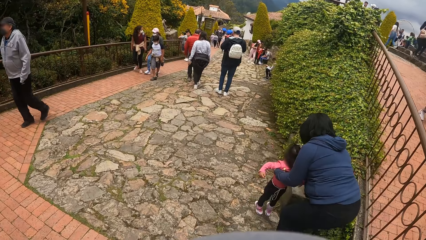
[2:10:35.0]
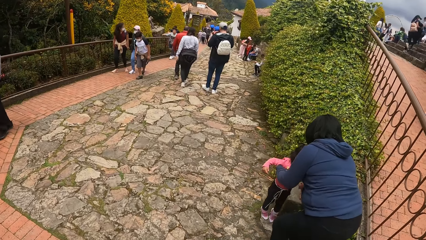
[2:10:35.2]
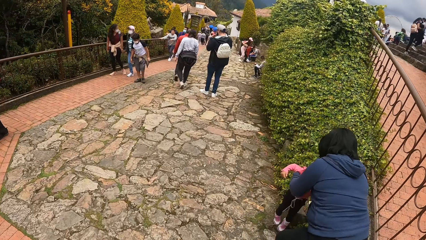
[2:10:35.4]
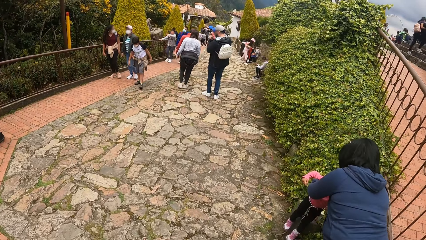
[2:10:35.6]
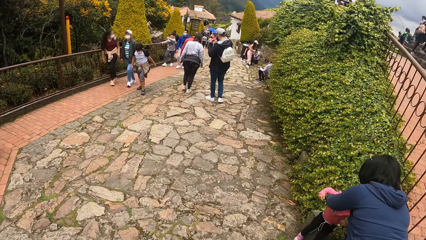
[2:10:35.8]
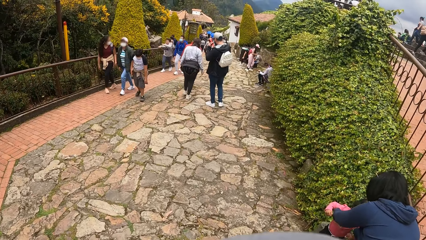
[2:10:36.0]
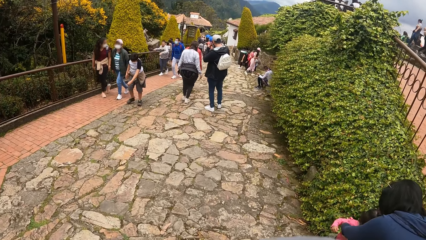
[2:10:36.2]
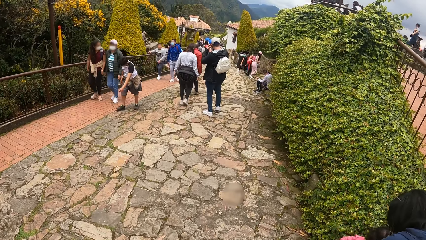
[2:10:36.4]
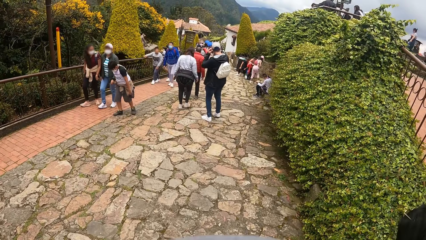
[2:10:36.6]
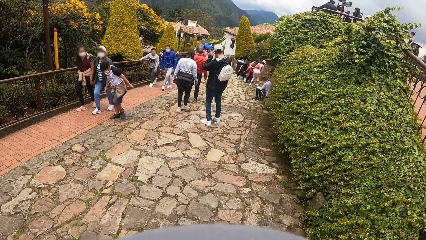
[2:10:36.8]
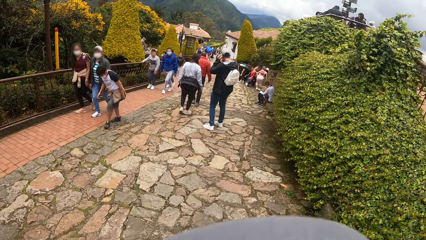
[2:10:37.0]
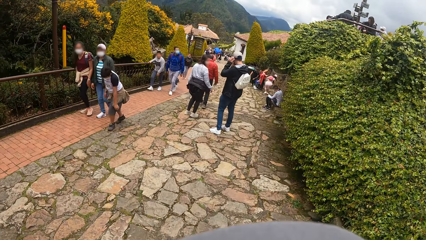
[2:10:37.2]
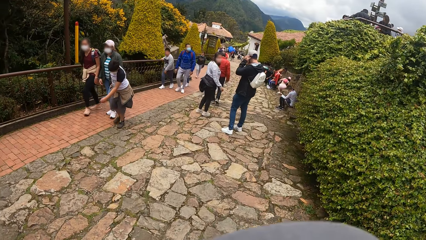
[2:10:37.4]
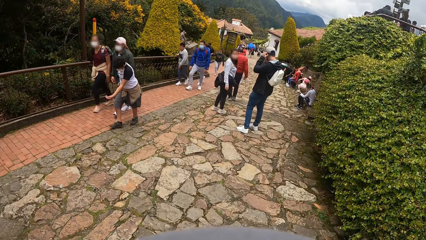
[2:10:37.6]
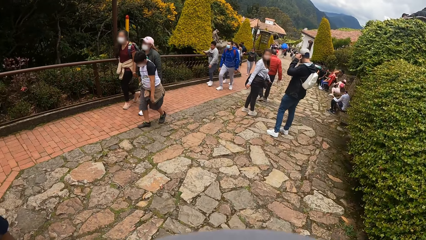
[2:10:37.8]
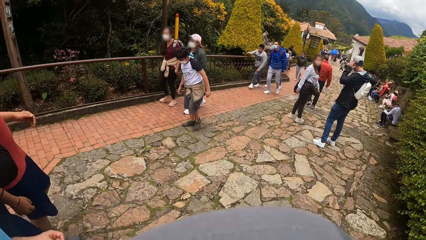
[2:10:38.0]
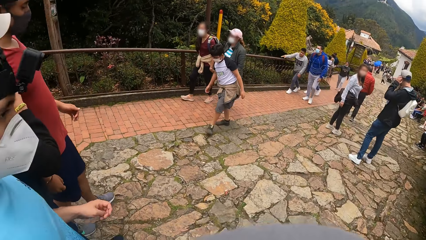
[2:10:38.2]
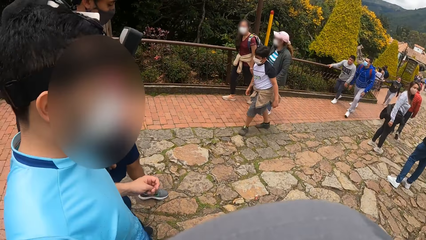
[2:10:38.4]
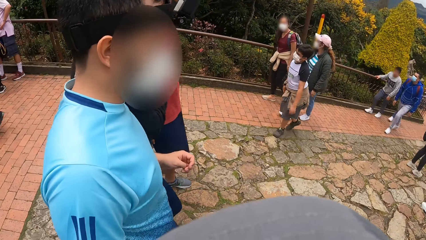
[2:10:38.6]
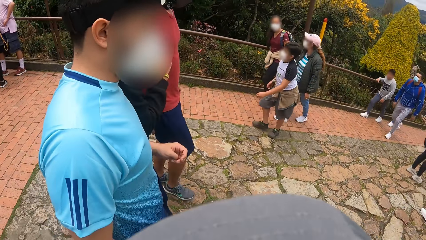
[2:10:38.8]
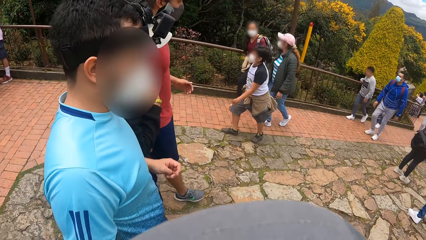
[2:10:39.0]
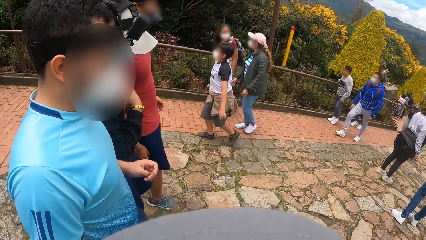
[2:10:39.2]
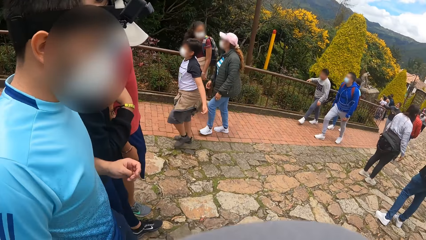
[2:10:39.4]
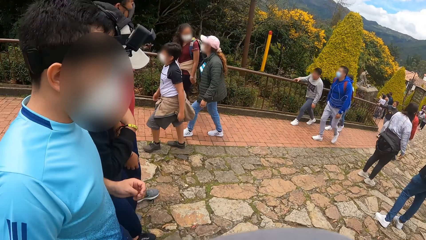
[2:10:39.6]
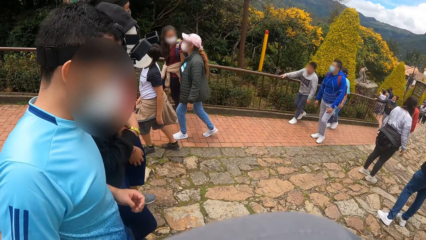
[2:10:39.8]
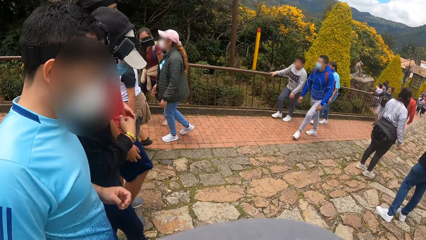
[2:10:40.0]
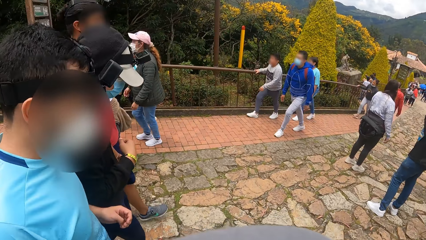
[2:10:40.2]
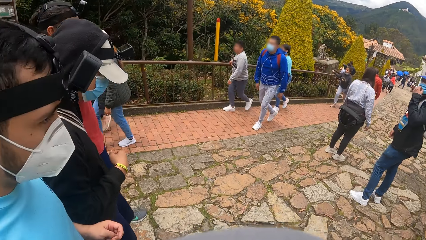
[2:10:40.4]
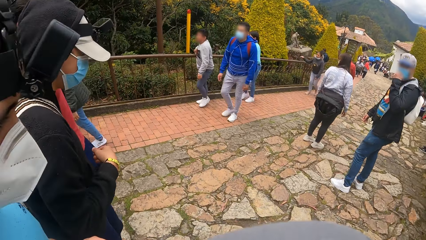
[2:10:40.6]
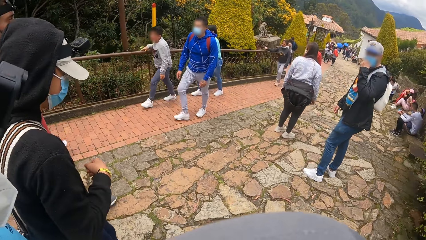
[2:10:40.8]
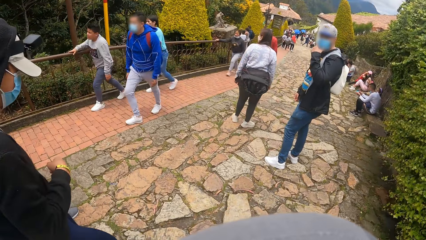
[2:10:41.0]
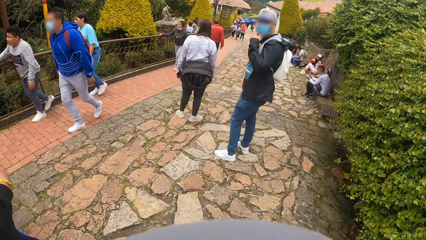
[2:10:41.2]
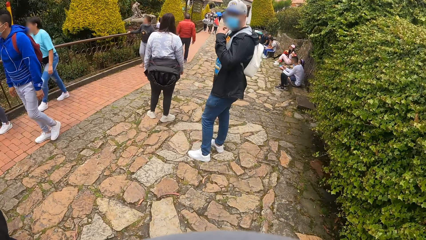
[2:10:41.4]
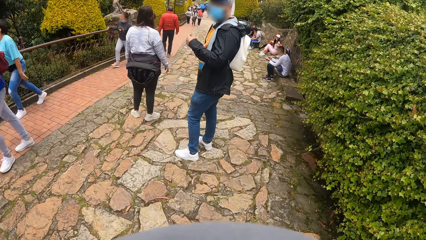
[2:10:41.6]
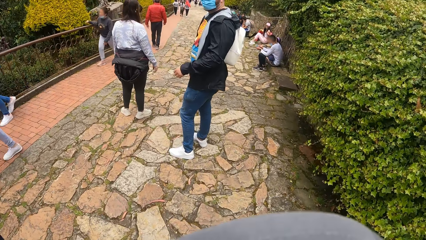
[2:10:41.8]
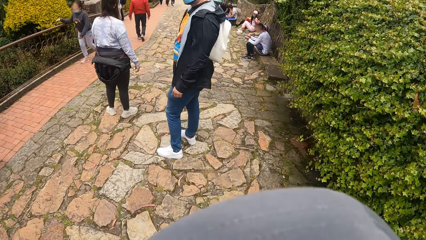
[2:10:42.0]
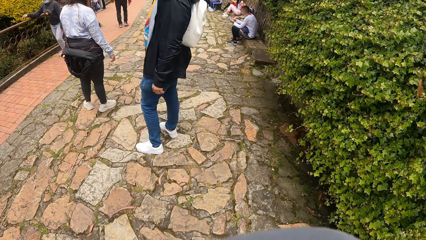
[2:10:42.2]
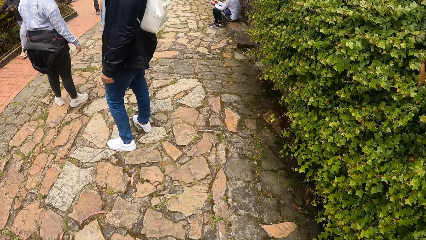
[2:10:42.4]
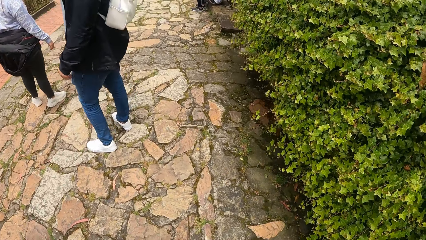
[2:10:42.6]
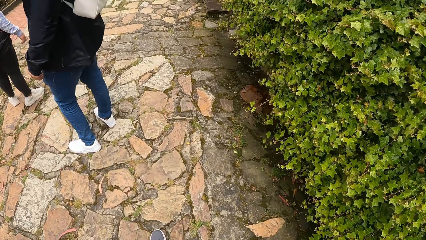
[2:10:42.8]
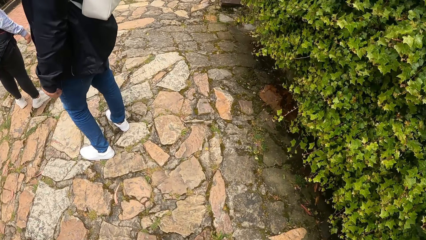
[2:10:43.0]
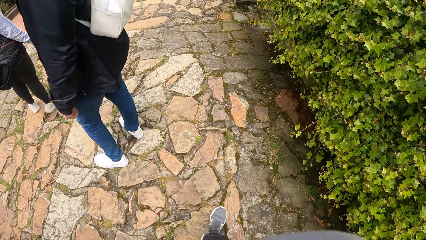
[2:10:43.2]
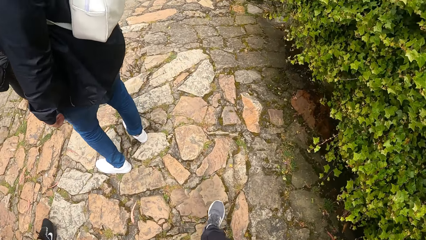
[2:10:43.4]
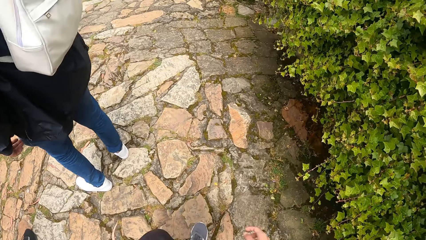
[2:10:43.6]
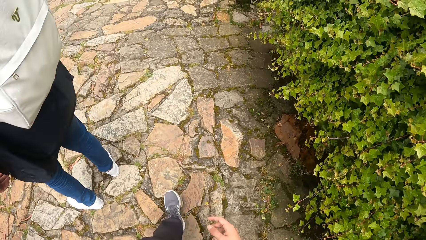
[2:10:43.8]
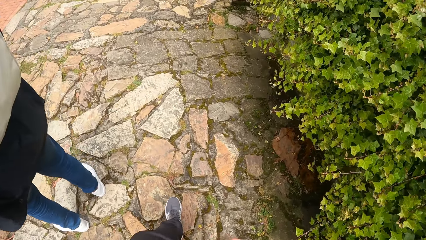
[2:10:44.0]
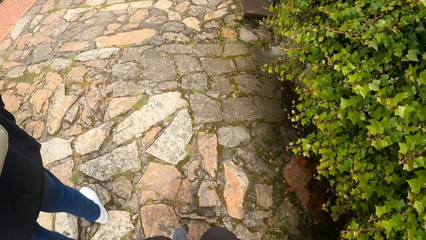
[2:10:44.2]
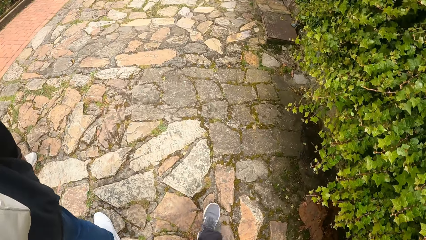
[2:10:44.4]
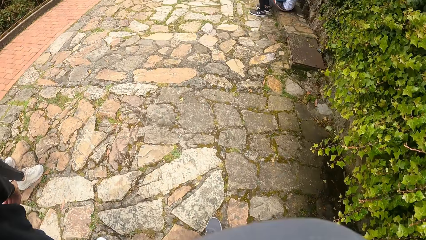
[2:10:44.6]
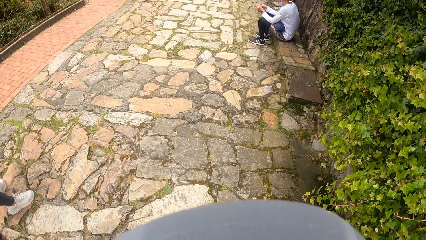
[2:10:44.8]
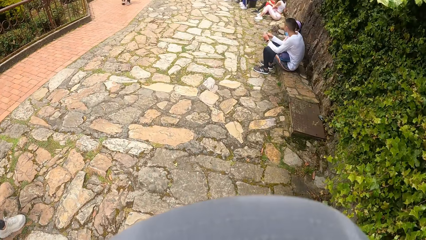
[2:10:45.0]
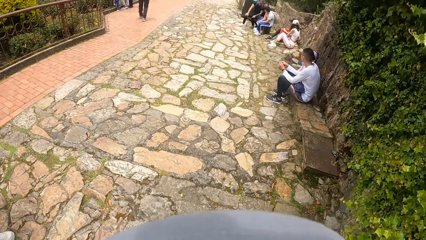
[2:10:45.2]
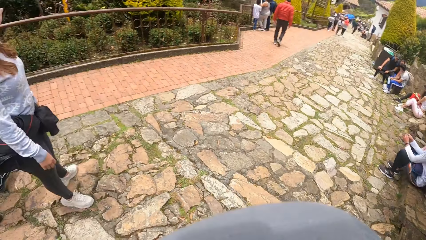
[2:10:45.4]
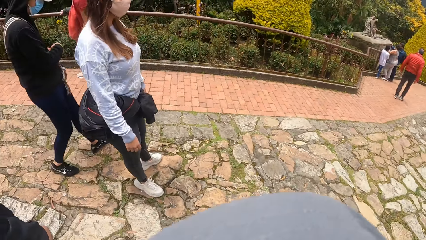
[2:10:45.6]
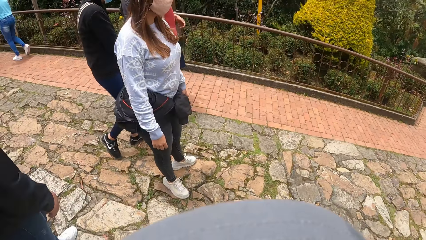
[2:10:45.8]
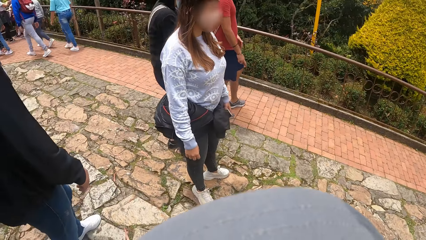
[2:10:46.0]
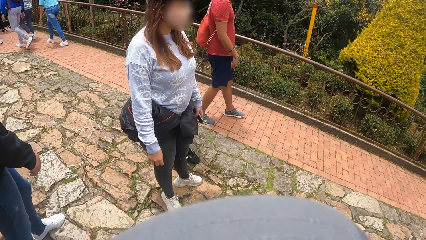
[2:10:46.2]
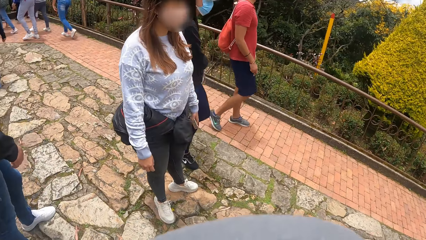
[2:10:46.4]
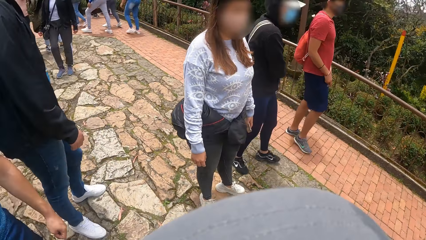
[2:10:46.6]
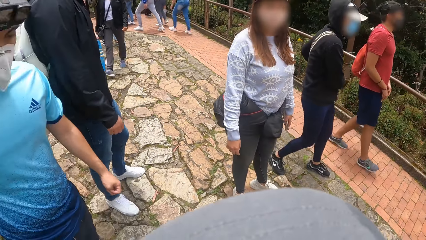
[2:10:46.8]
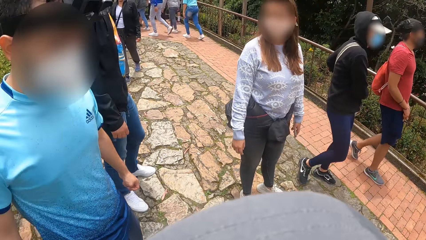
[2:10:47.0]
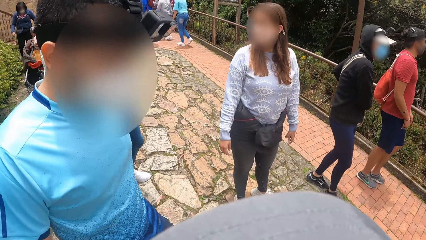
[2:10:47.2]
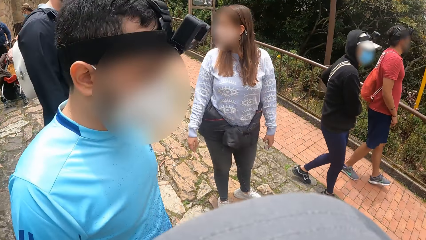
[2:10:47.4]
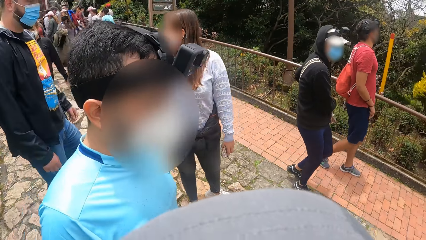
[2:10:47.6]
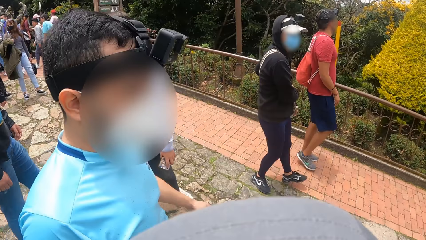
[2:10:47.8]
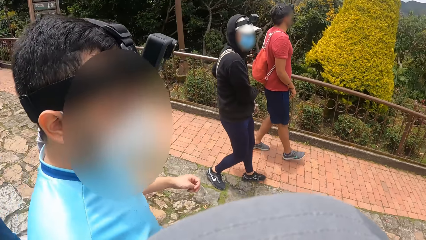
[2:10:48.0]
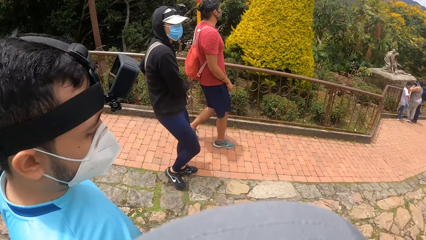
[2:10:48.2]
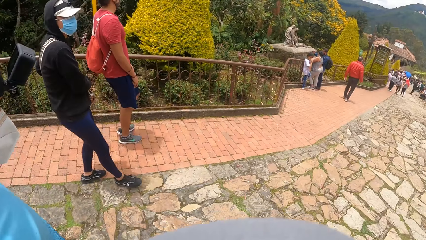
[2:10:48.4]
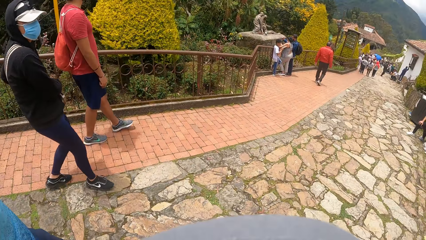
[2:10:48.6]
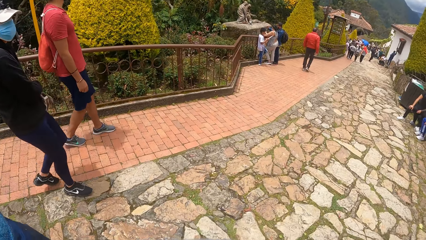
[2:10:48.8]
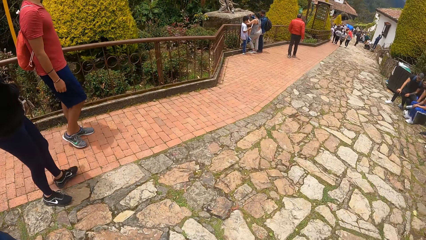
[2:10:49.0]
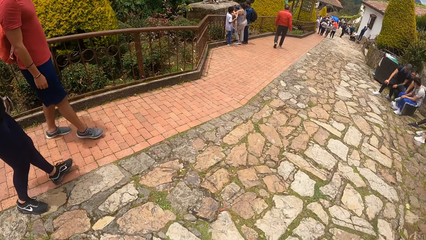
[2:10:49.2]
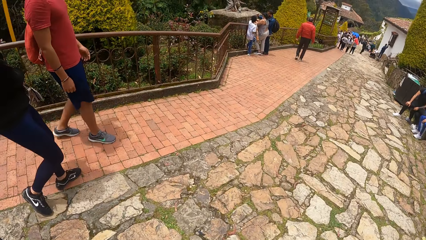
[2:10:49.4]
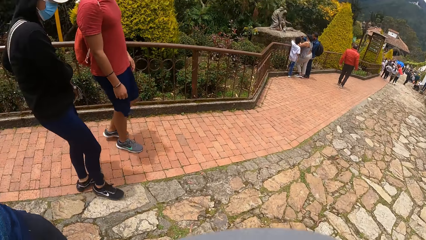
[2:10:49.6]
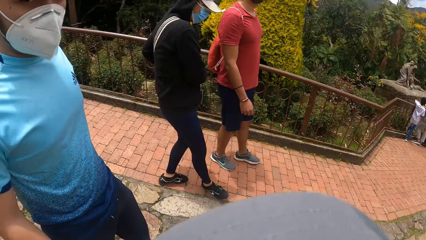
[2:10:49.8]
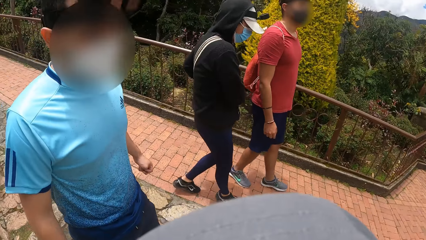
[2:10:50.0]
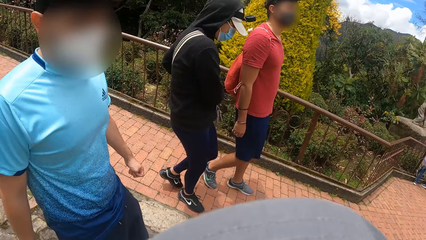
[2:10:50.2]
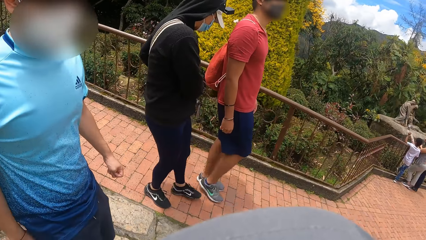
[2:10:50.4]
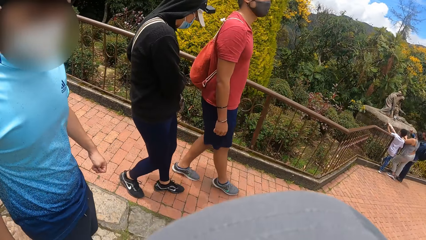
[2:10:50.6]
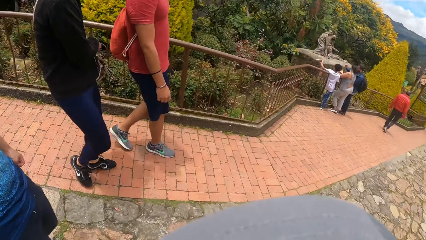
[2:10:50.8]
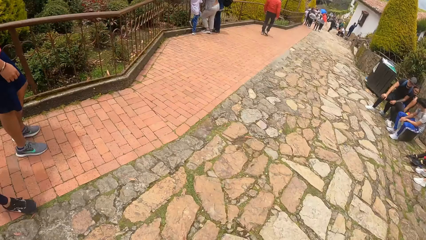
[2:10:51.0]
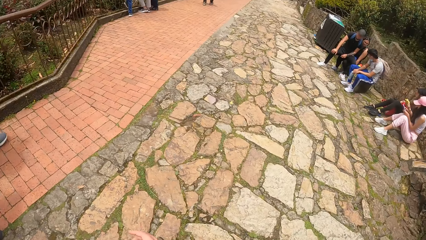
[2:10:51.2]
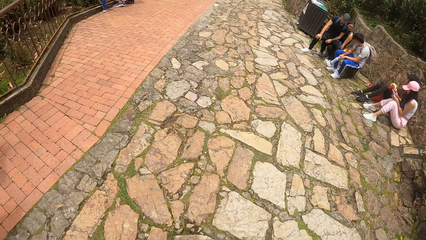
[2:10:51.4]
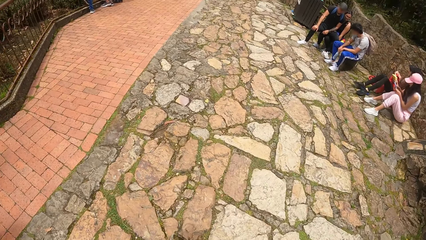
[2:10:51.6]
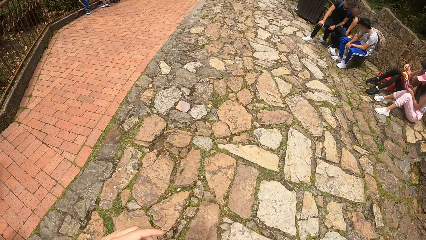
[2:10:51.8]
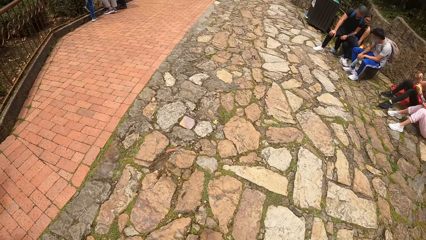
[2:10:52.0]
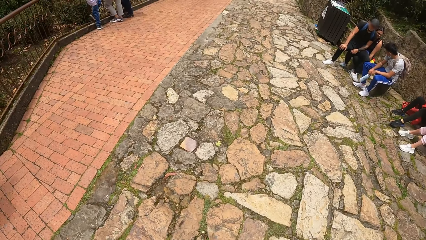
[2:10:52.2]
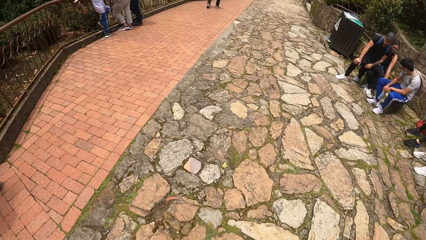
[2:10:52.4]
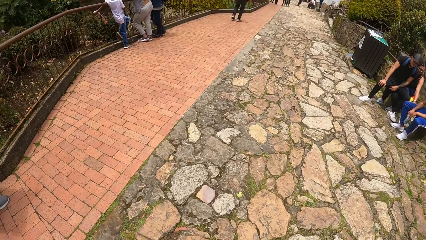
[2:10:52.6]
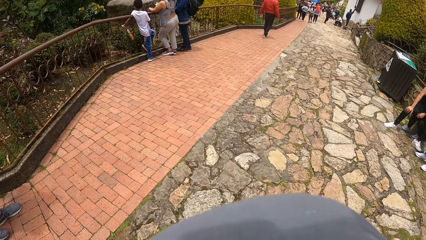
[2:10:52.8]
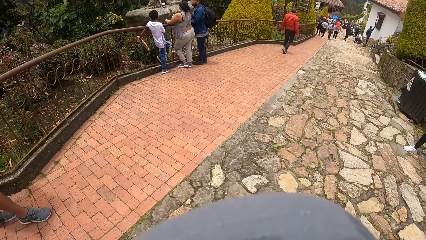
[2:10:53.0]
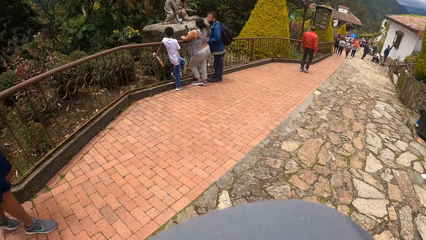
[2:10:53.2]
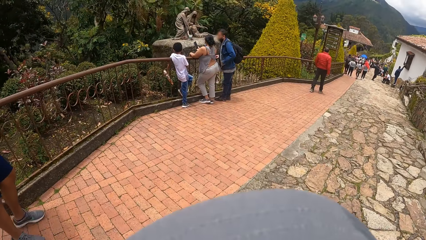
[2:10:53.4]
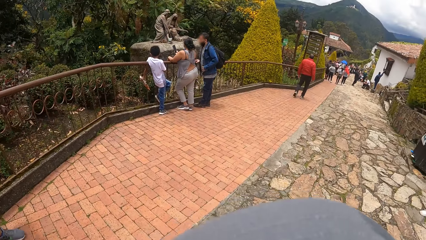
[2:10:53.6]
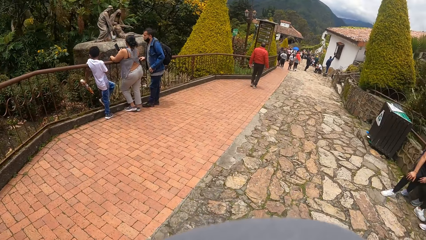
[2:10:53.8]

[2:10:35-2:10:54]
The camera wearer turns towards a man, another man and a third man. They interact with a fourth man. The fourth man walks on the bridge. A fifth man walks on the bridge. A sixth man walks on the bridge.
